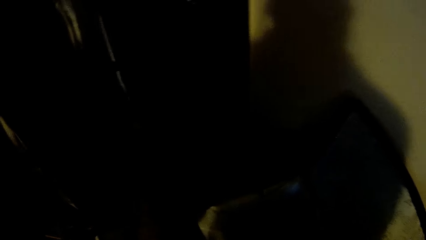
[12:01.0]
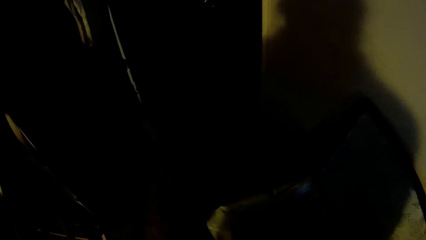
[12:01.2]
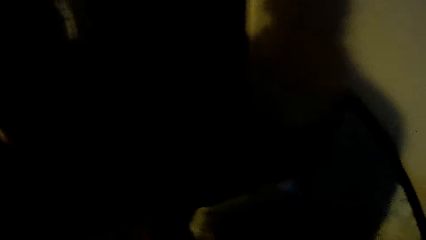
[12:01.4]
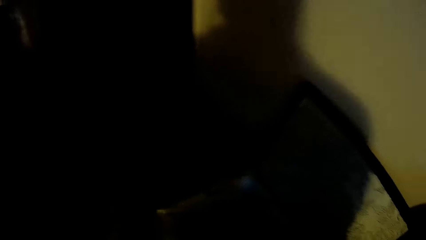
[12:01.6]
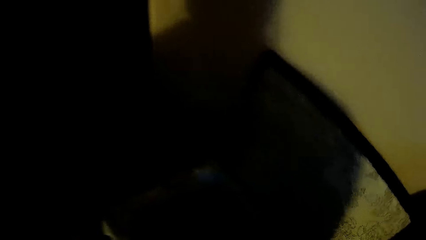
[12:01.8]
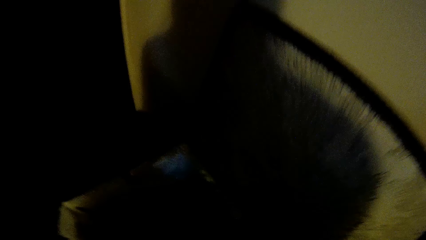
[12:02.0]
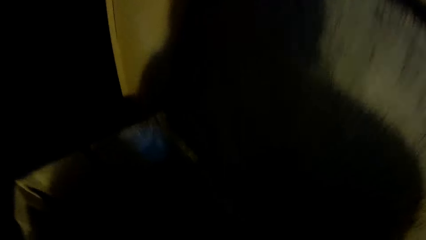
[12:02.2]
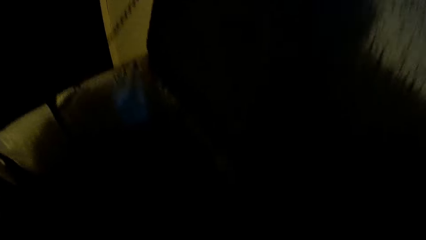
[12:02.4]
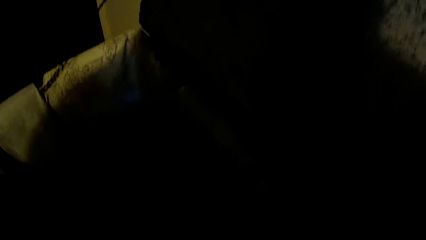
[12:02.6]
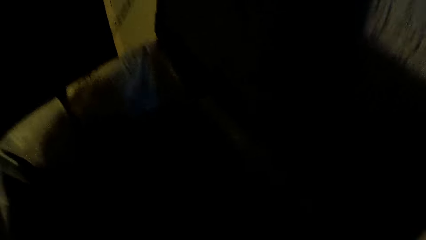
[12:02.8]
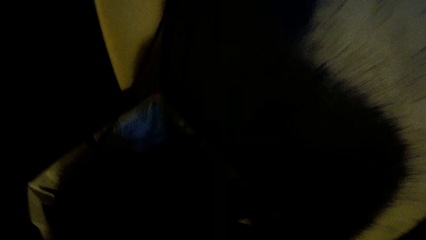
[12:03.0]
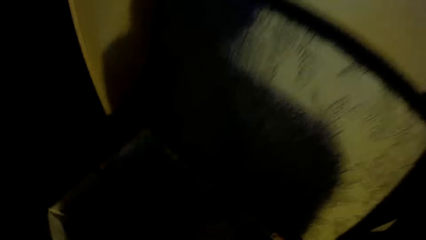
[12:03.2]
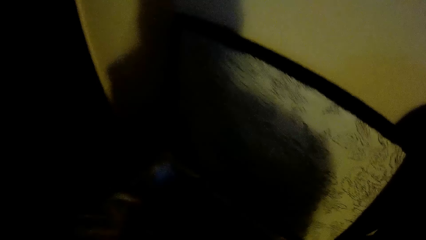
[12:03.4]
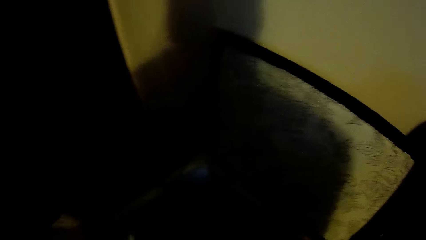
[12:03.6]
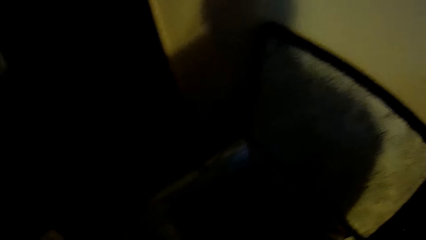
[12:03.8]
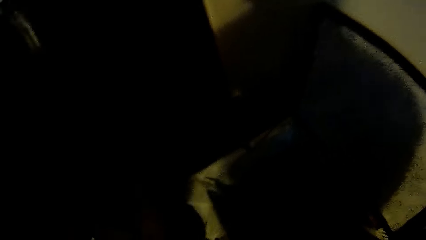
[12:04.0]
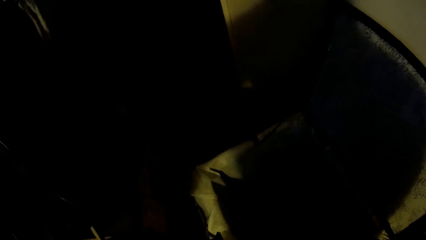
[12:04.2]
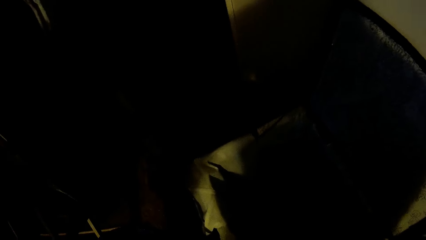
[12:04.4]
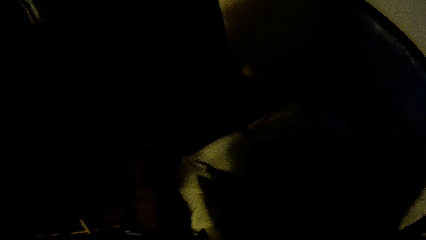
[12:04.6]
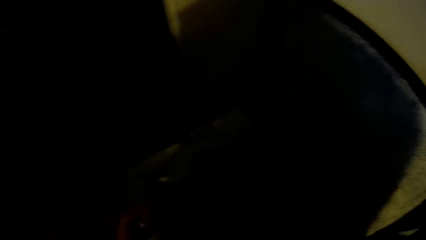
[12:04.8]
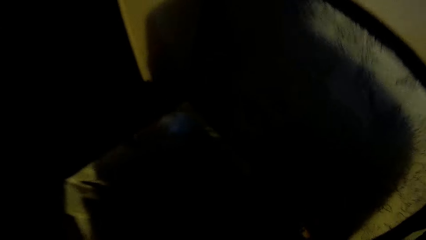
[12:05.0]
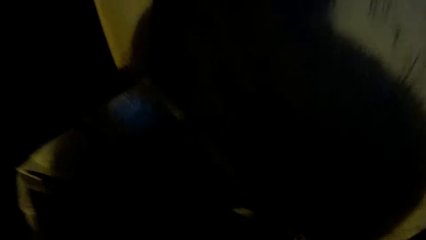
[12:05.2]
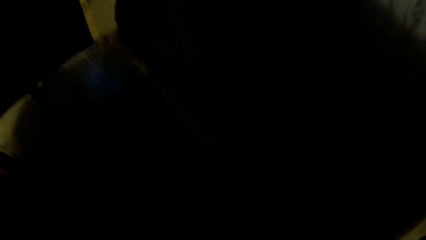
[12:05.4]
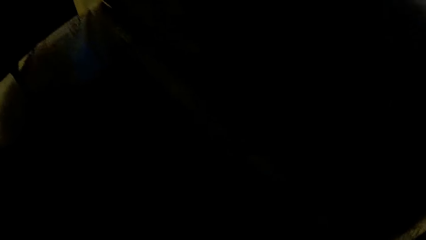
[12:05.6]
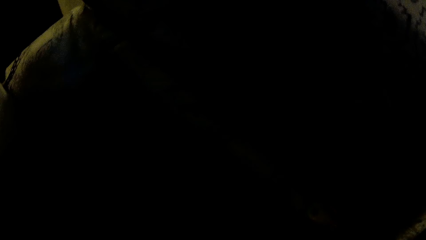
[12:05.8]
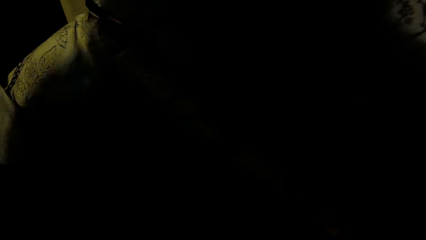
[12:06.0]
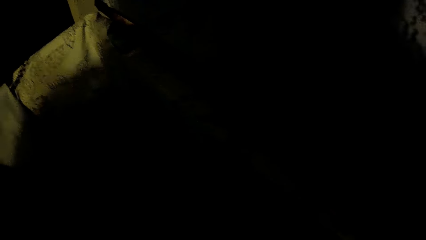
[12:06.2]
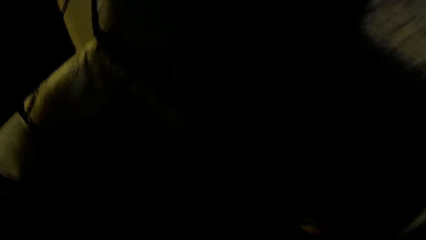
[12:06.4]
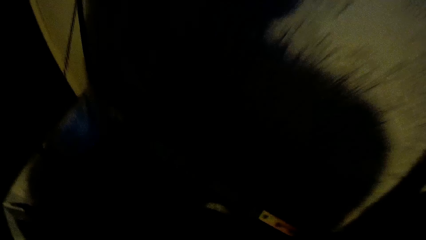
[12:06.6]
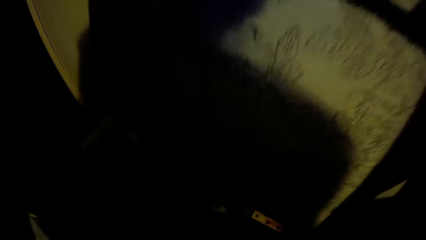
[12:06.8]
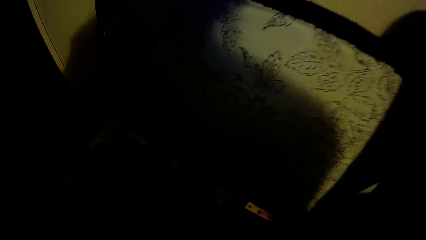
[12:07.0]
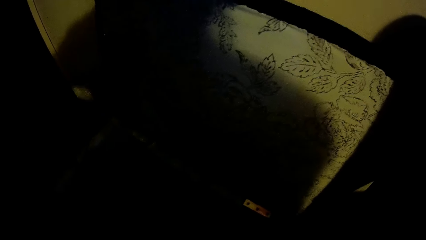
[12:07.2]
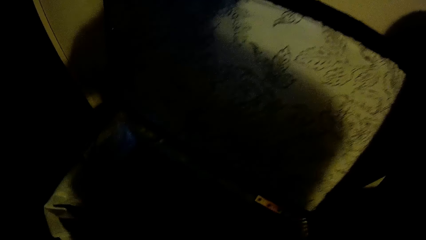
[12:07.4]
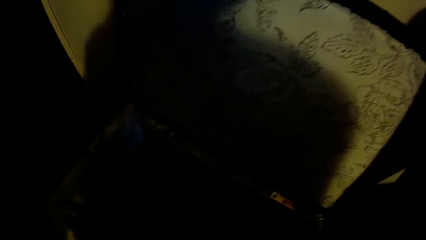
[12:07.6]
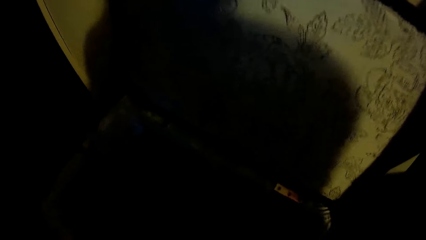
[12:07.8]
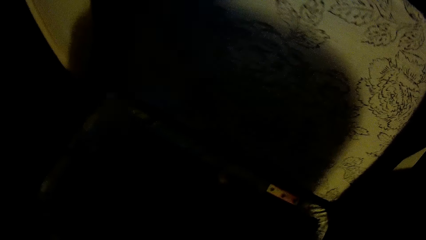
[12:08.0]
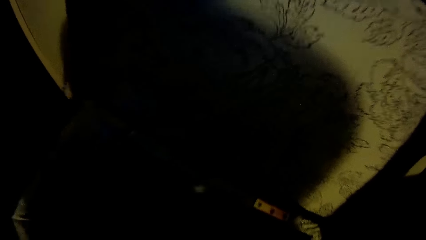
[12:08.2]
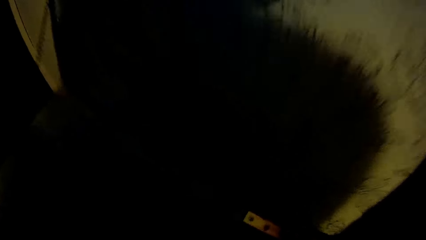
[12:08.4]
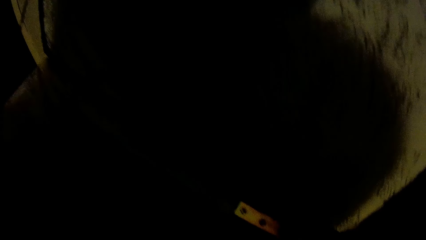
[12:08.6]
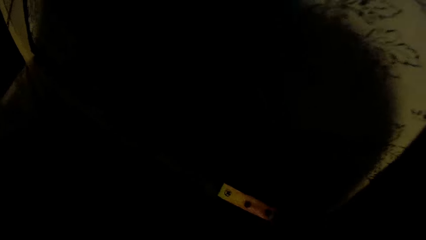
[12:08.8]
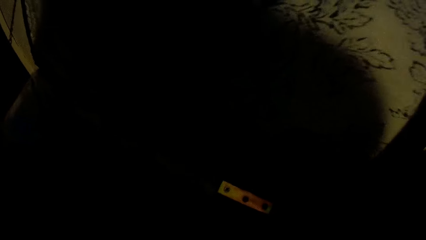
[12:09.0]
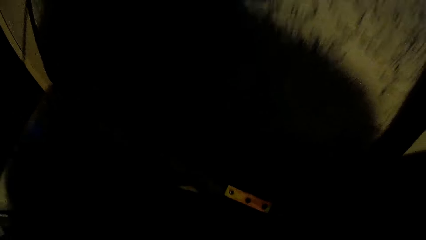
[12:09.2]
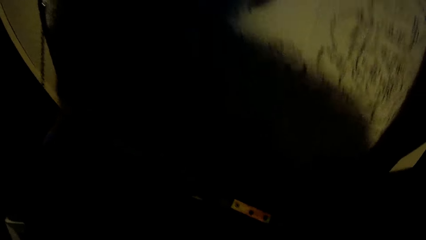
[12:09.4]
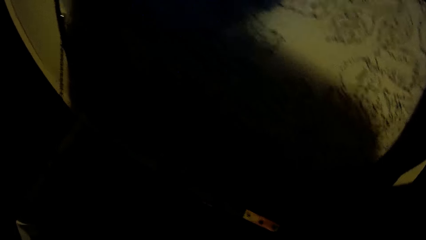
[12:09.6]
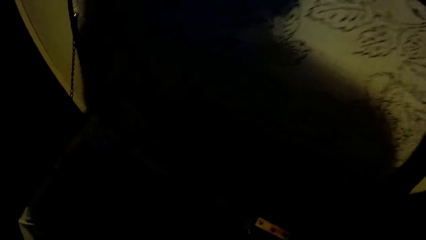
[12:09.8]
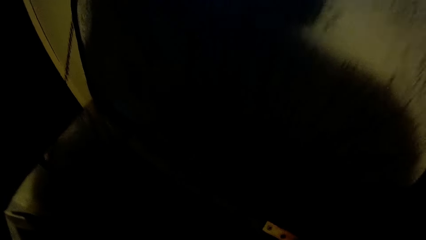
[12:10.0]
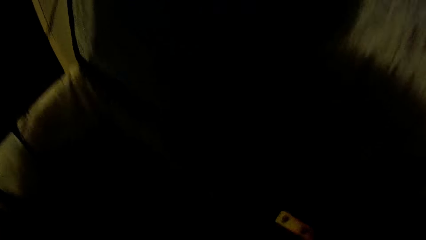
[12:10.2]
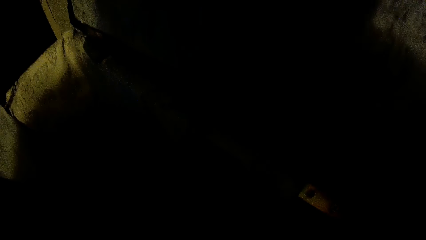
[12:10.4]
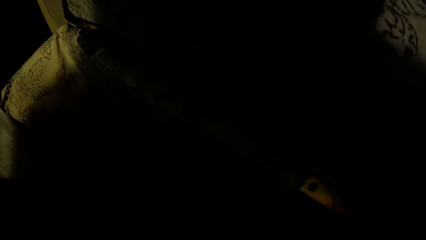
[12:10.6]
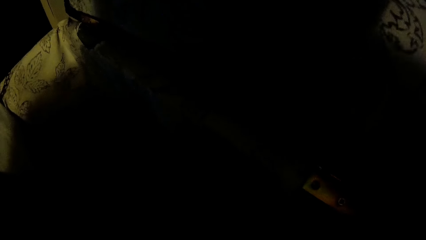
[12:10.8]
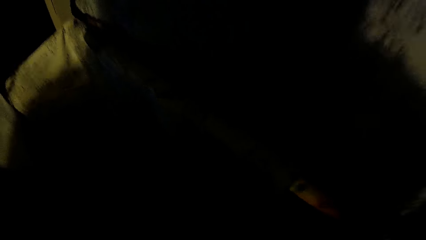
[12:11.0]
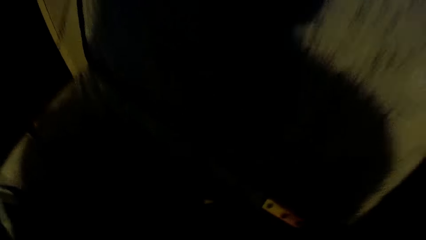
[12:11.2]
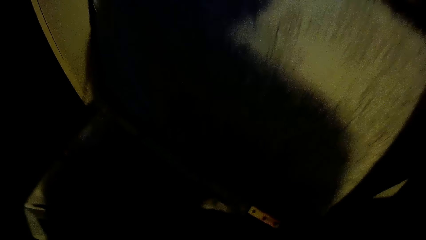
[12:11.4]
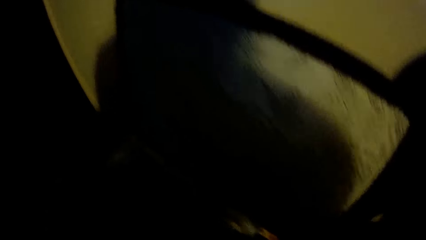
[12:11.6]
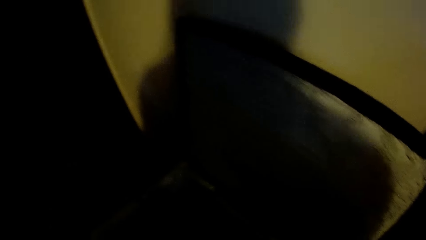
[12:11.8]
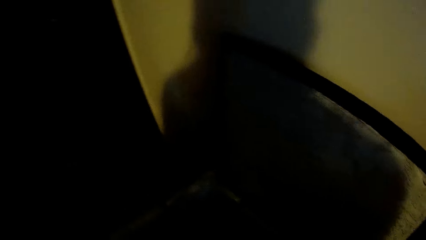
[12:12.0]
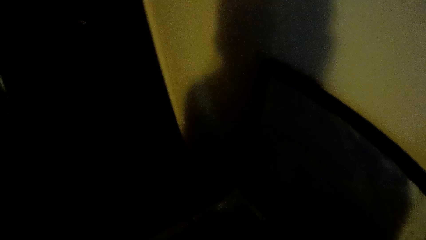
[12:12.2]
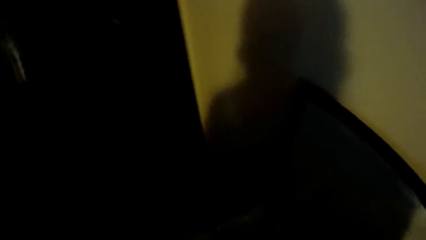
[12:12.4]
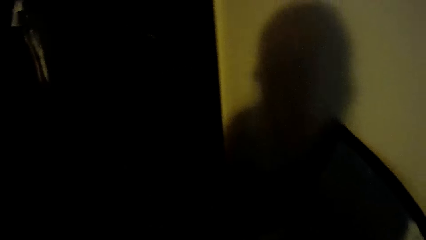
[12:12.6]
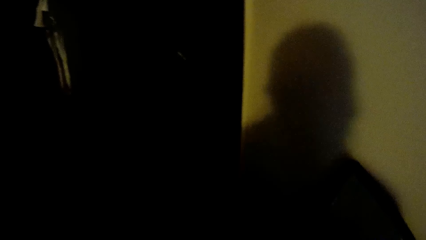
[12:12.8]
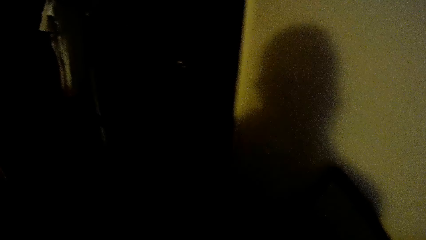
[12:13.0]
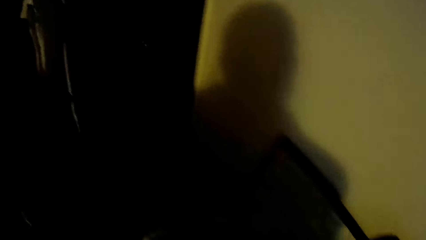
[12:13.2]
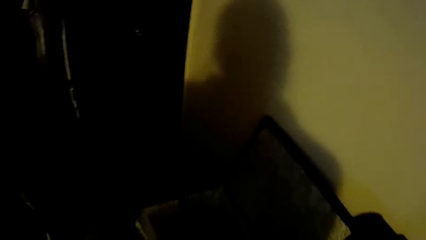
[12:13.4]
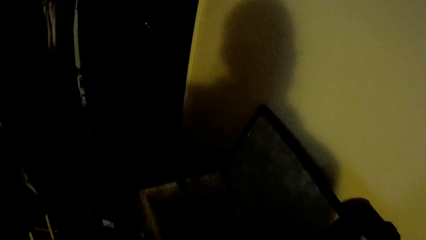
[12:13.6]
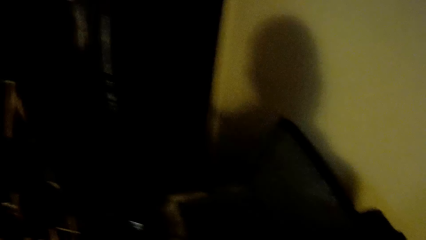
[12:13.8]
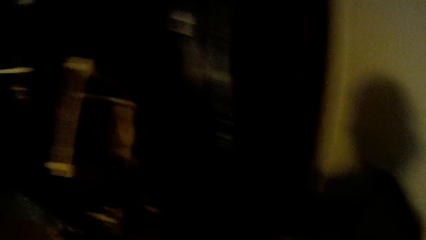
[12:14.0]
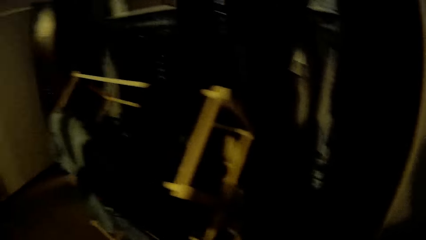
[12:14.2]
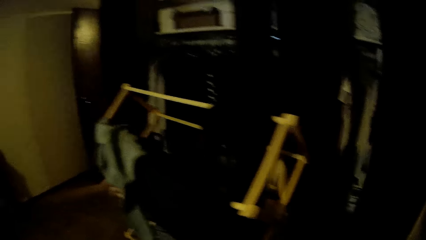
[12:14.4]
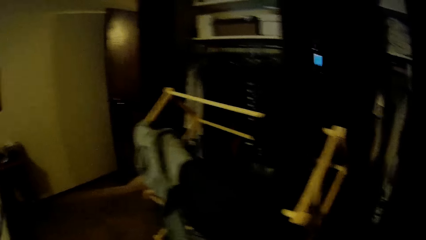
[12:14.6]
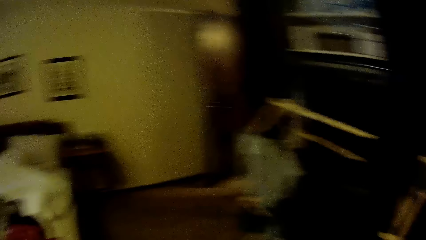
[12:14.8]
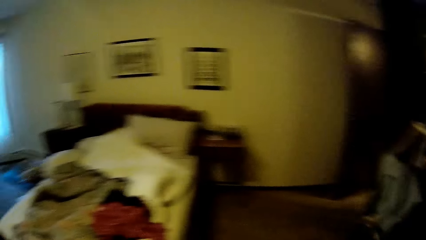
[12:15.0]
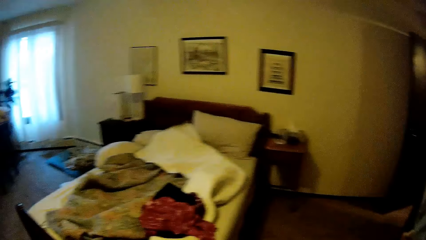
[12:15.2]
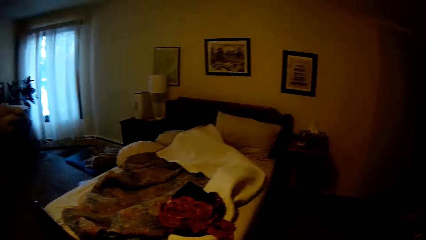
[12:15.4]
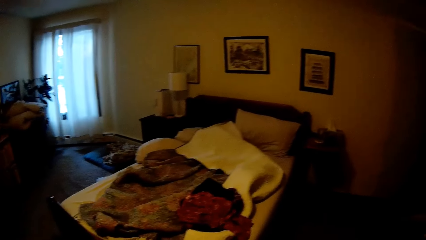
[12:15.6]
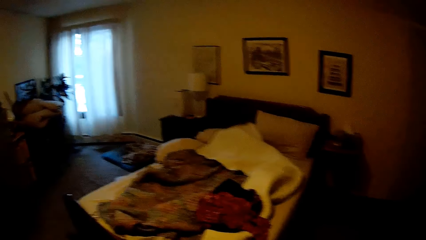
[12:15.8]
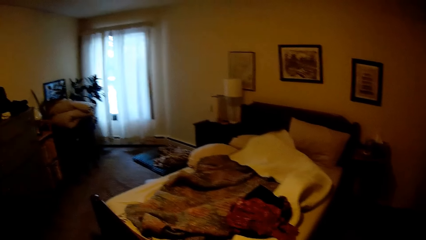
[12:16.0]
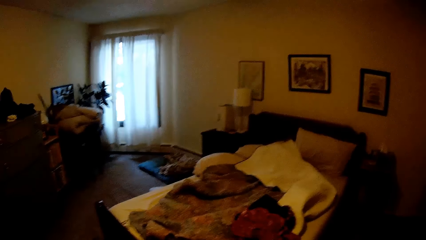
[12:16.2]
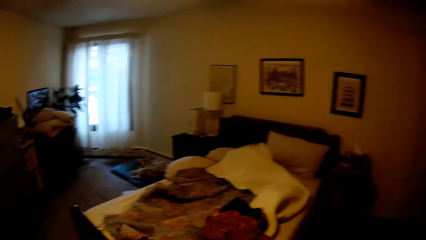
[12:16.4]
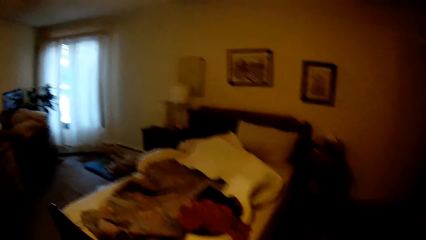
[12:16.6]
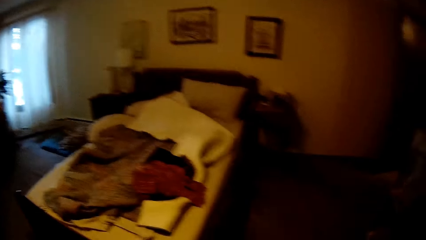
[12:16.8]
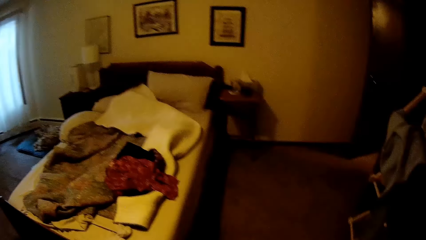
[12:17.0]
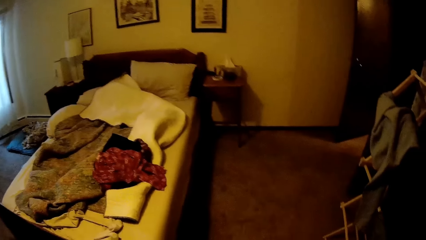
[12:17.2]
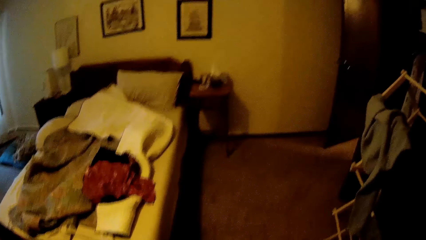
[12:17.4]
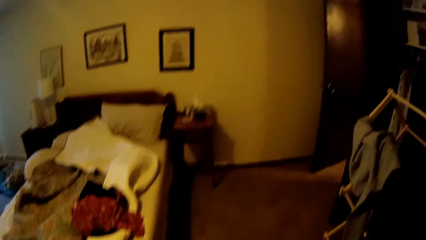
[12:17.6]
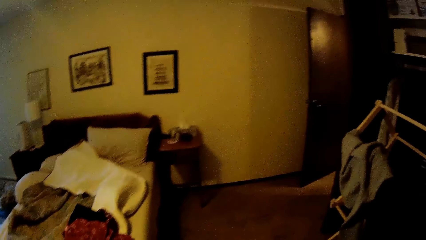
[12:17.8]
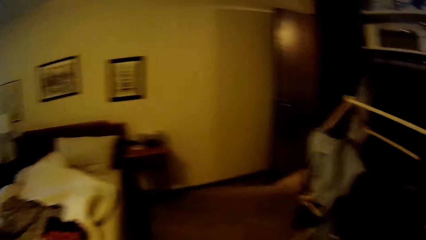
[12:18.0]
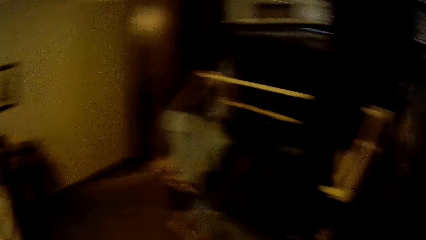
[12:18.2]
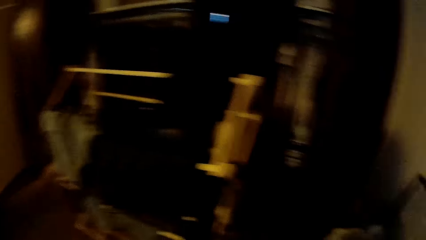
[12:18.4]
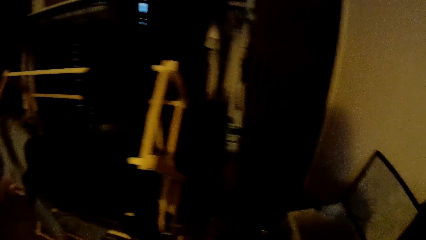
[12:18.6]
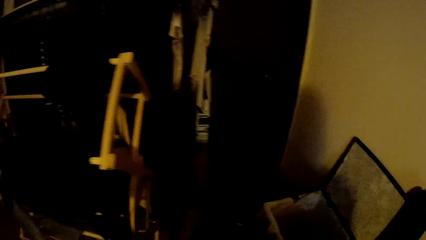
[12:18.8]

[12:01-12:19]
The camera wearer looks around the bedroom.
